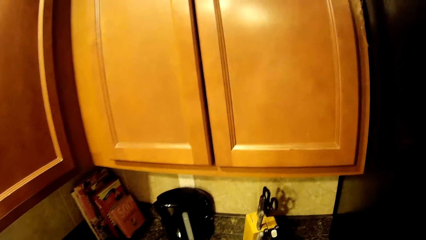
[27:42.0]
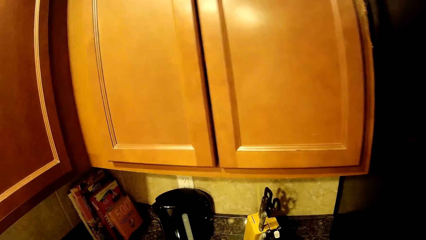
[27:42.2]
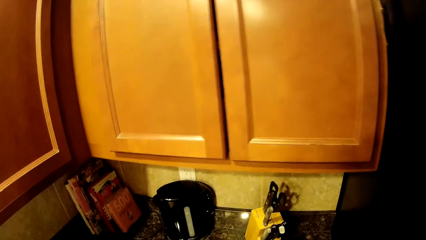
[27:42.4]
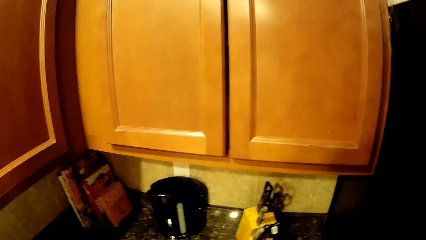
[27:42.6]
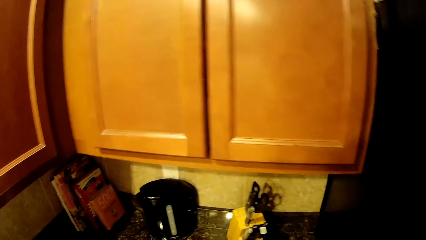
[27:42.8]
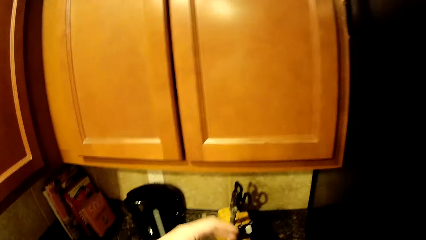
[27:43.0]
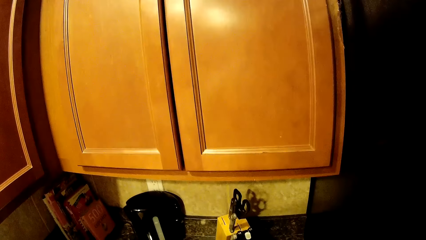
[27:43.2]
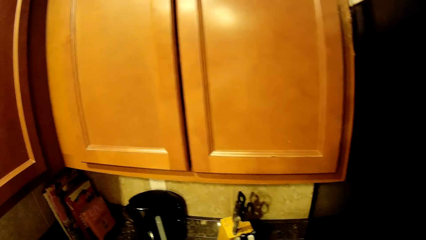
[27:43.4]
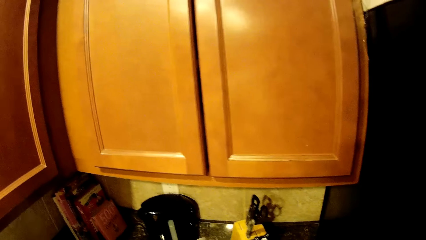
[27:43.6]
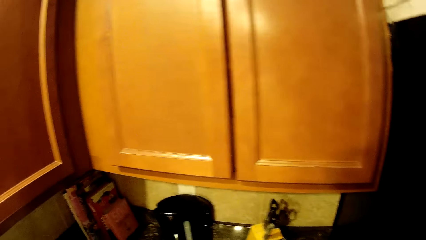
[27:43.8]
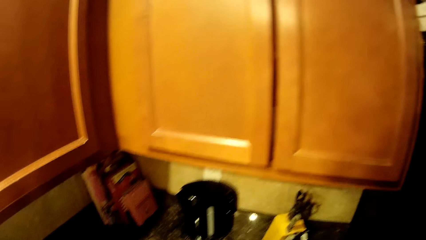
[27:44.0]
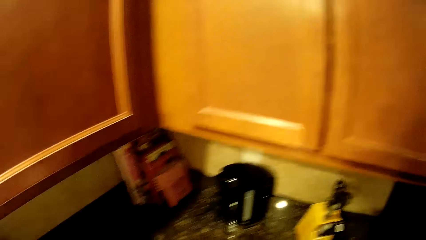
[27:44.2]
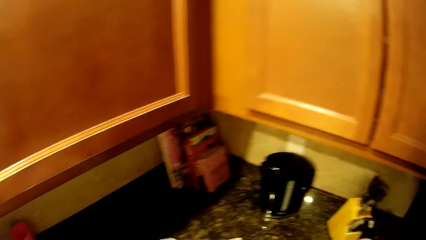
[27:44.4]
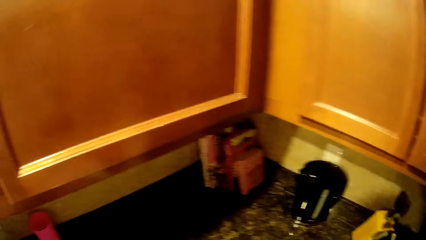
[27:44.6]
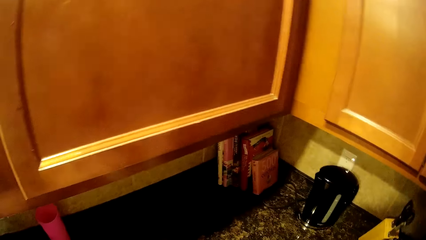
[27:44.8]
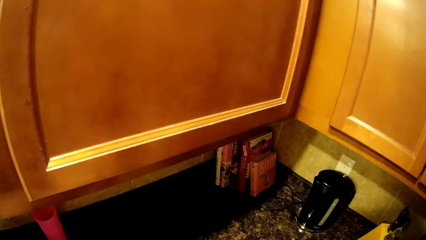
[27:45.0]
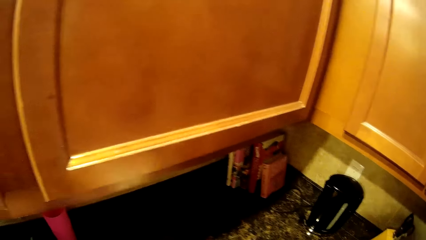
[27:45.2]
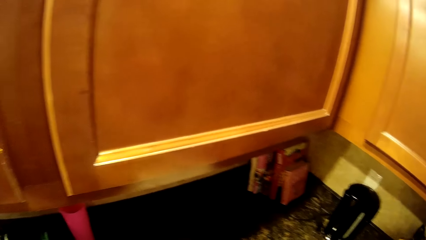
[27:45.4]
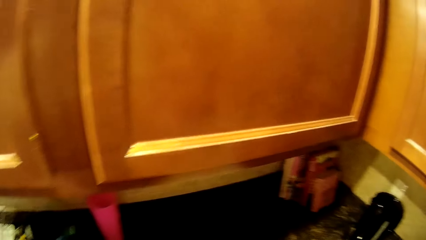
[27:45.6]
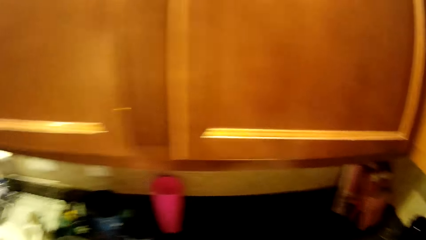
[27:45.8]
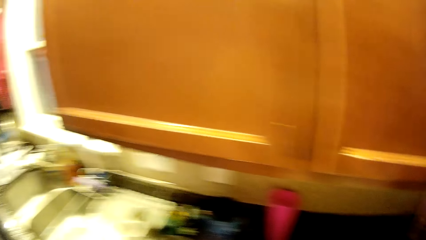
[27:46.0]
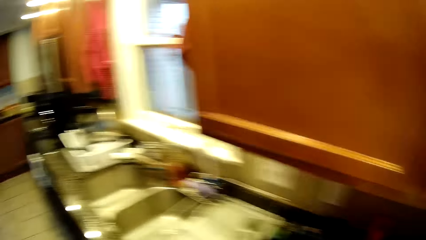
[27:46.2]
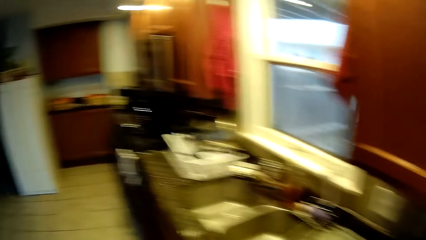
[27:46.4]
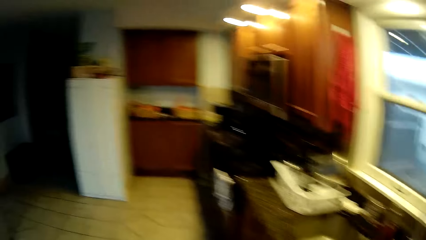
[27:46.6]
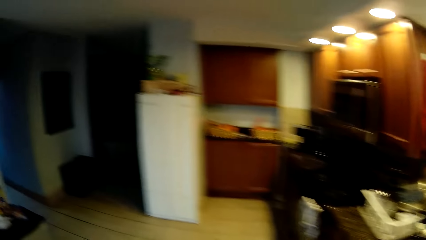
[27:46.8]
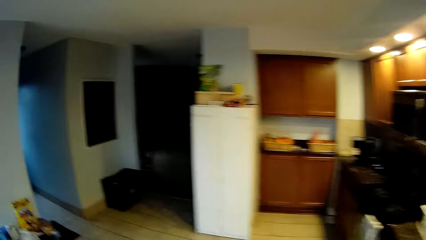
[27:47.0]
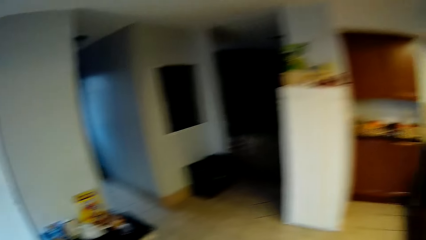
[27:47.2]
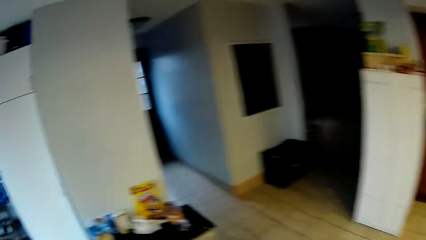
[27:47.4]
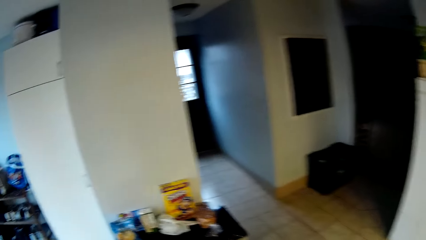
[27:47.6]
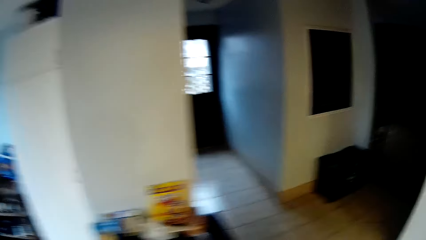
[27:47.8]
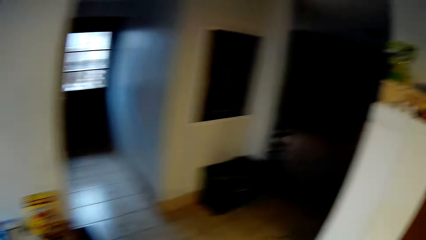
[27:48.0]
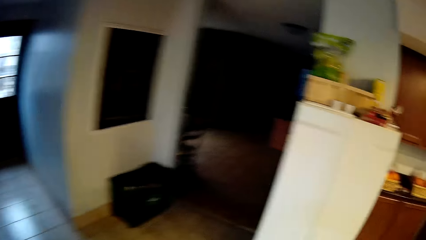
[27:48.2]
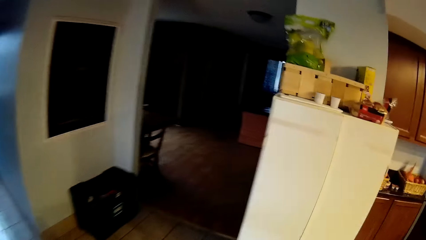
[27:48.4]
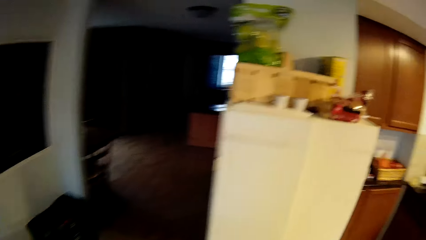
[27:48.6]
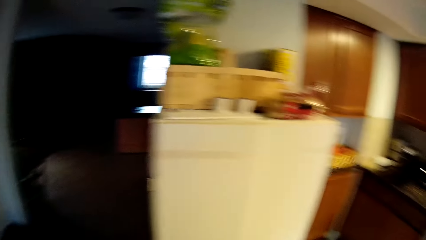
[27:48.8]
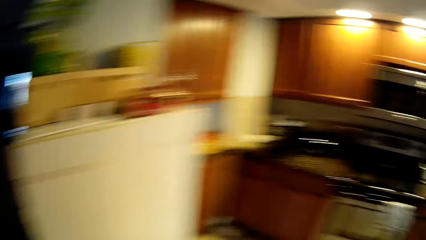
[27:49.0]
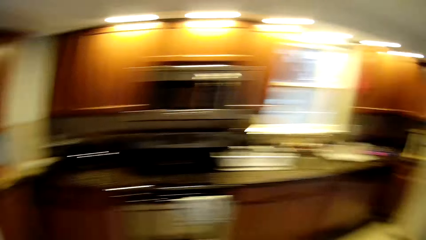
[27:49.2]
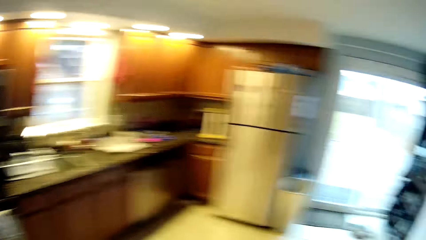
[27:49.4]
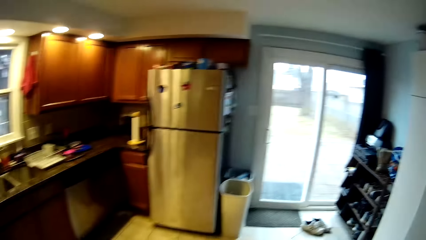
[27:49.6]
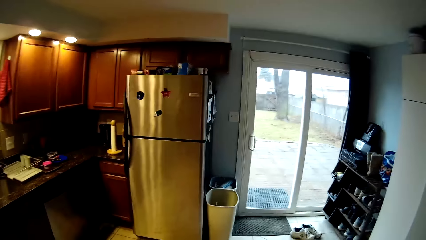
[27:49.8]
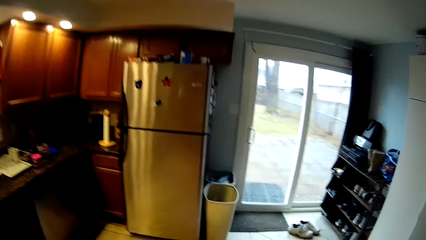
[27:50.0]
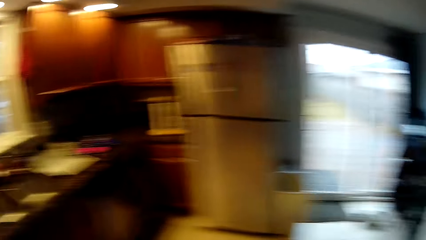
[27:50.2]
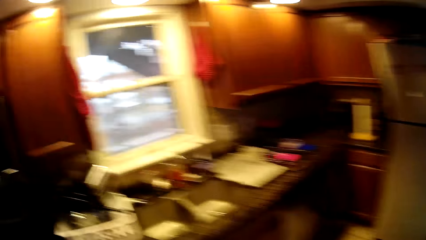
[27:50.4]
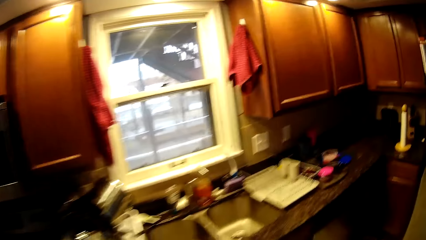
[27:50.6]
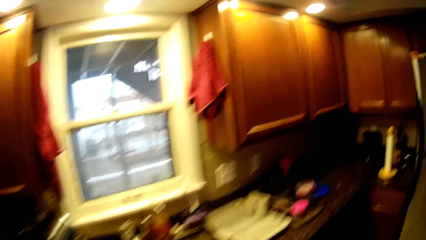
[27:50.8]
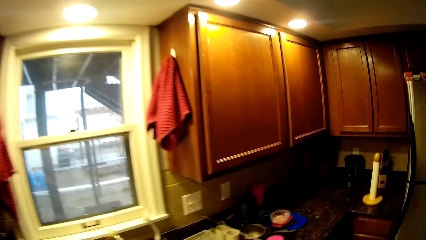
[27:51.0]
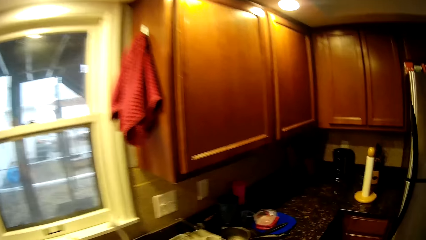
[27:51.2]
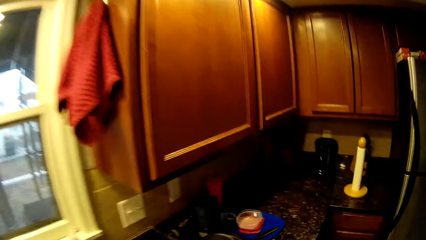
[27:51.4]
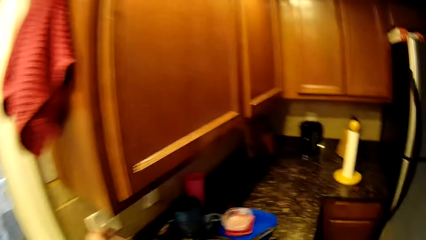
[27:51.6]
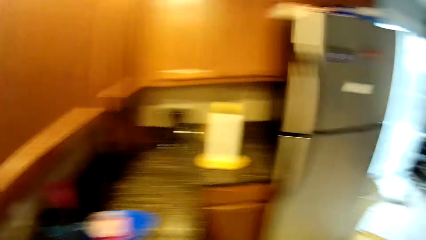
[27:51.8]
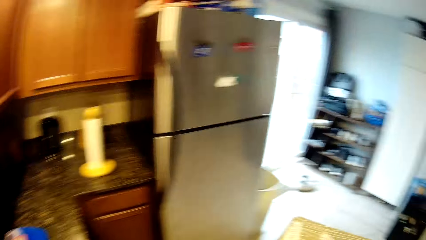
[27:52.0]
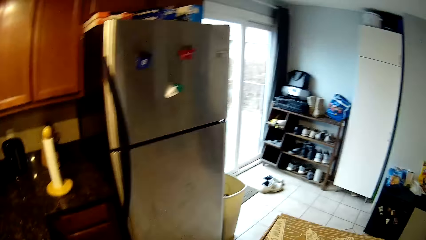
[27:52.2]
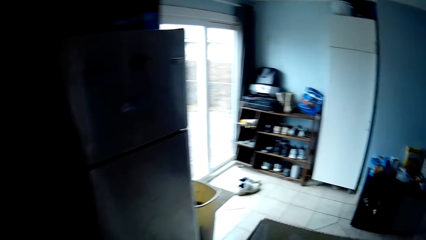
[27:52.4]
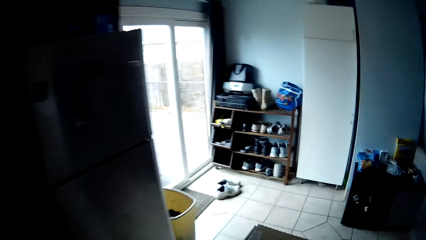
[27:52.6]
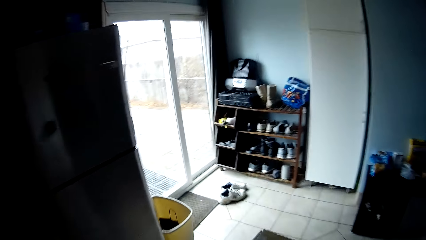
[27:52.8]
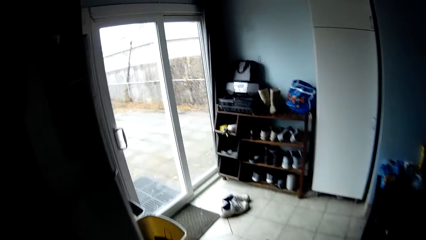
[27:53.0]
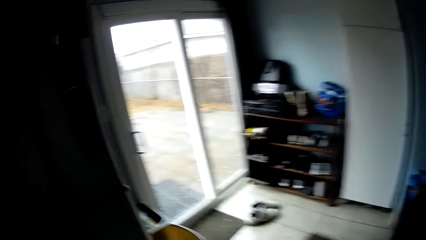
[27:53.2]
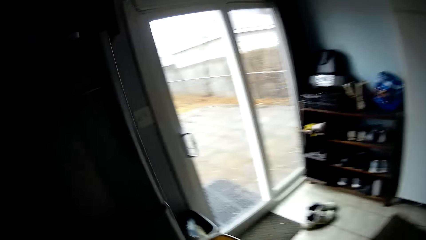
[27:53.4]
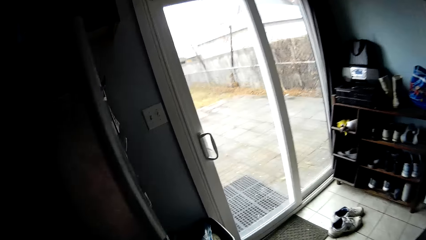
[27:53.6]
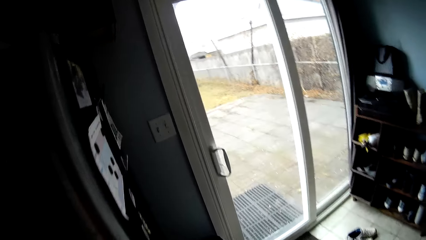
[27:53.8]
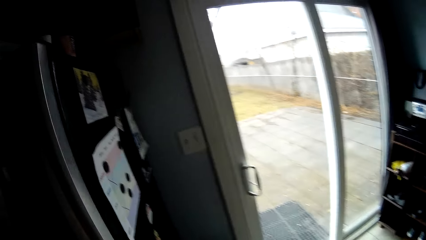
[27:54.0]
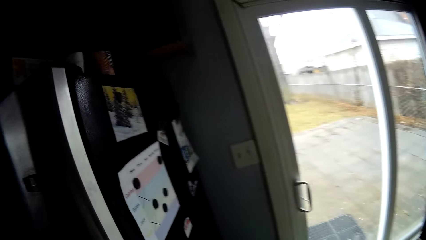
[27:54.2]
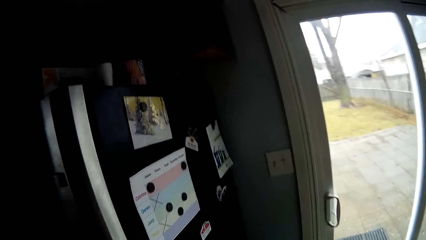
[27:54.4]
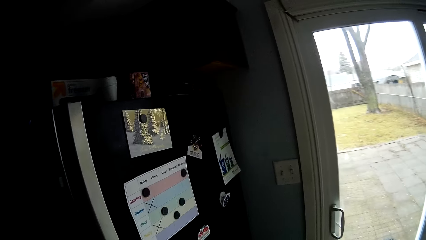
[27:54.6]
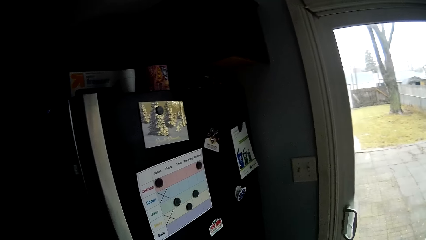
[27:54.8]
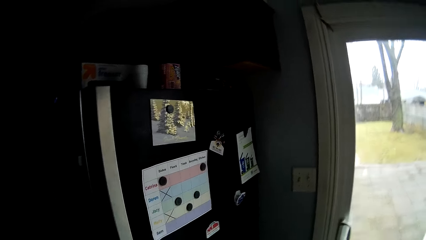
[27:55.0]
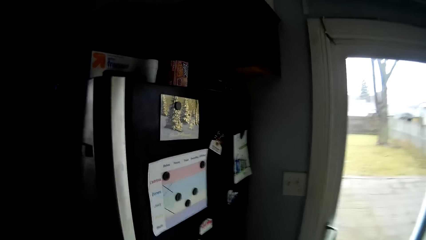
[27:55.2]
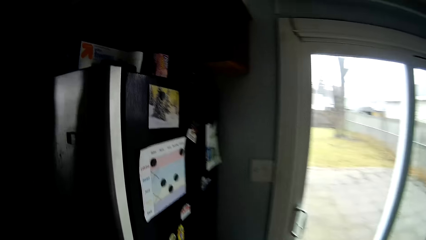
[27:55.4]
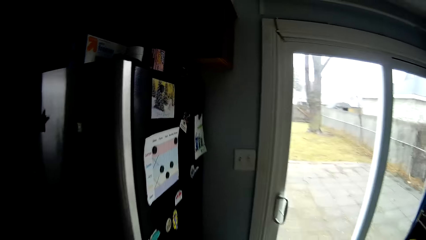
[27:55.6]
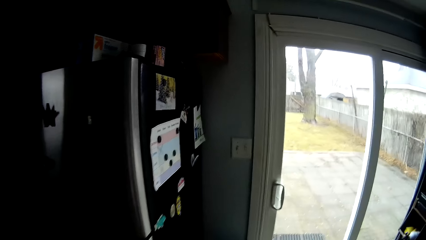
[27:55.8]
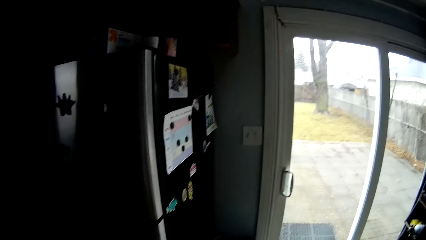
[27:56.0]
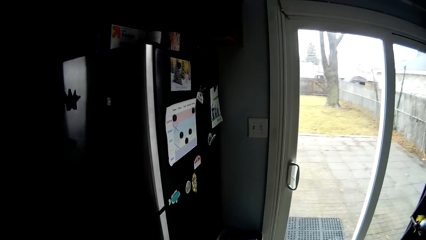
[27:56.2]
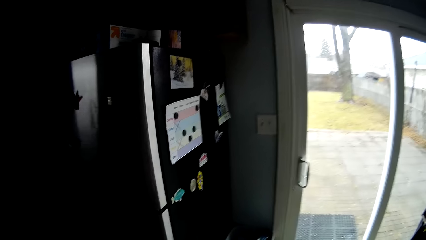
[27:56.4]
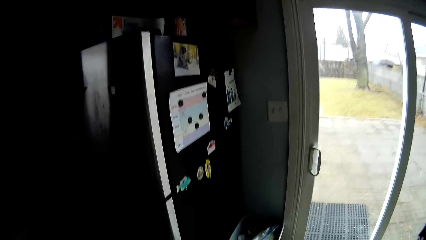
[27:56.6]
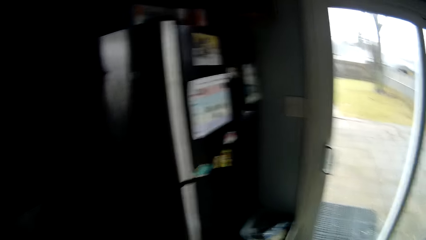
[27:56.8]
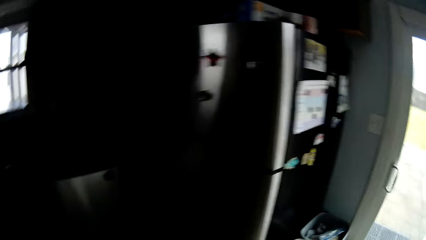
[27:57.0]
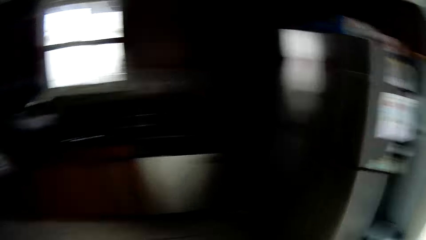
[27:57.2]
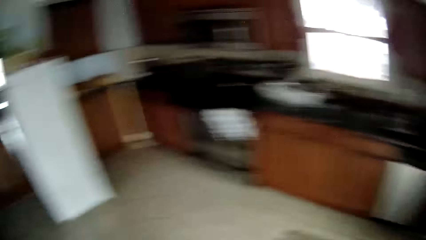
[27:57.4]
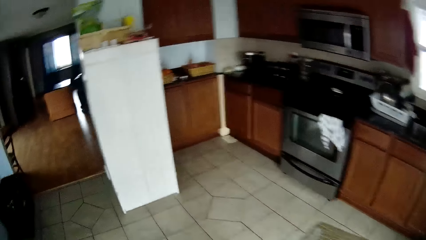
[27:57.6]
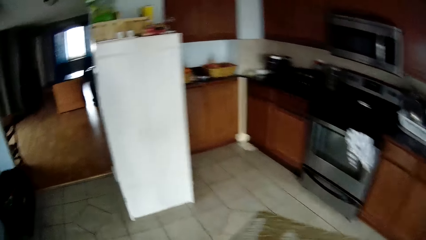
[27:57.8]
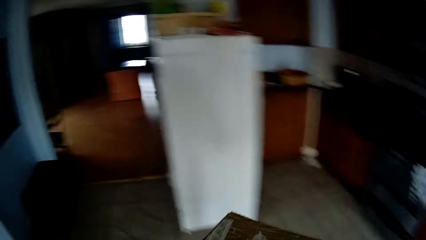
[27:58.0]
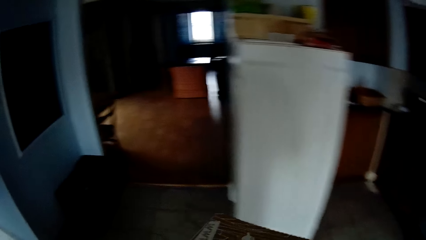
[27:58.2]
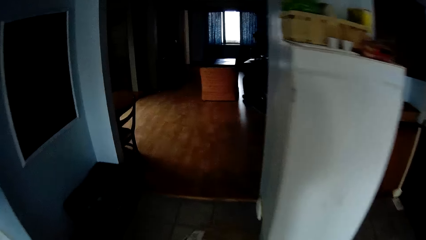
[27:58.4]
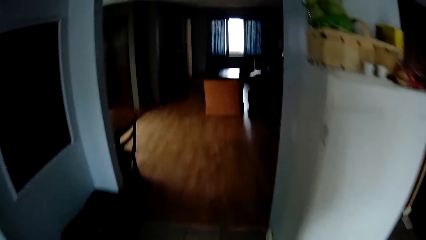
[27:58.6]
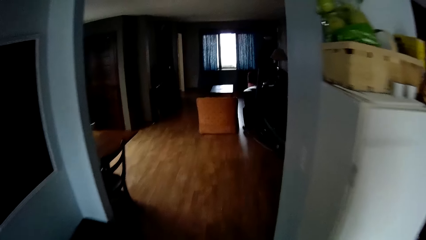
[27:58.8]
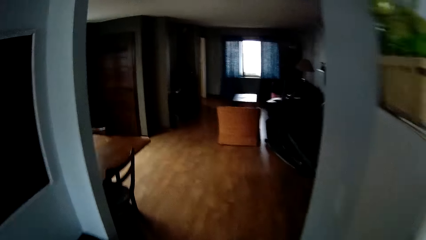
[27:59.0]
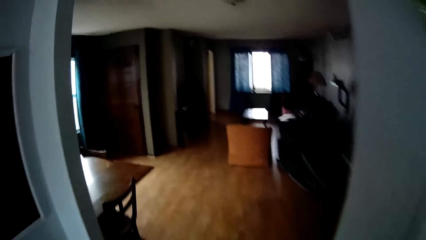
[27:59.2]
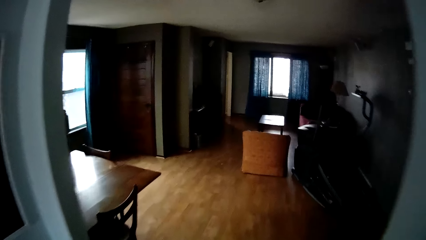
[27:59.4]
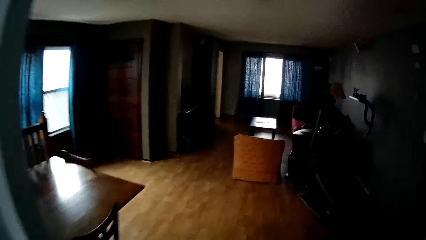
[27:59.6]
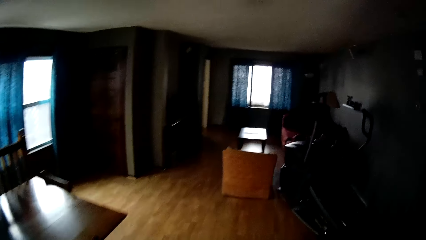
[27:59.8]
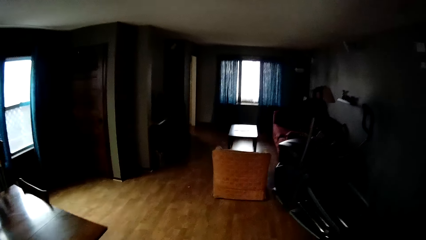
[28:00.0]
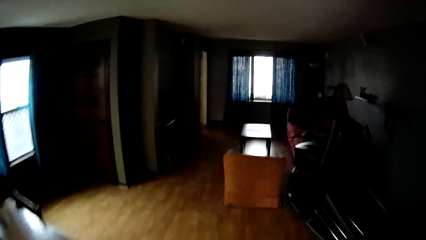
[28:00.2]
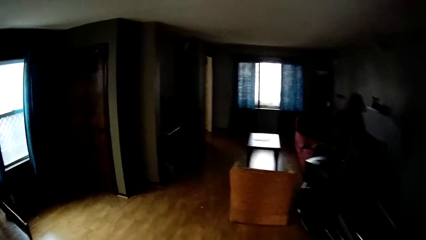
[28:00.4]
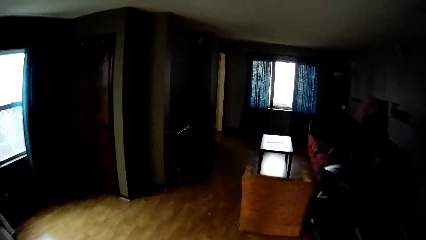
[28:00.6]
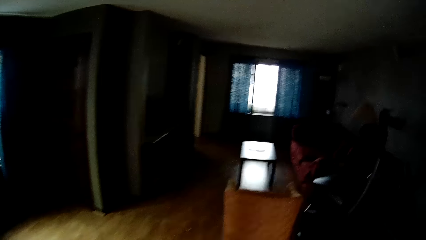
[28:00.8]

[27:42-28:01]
The camera wearer puts the glass down. They walk around the kitchen. They turn the kitchen light off. They carry the box. They walk out of the kitchen.
